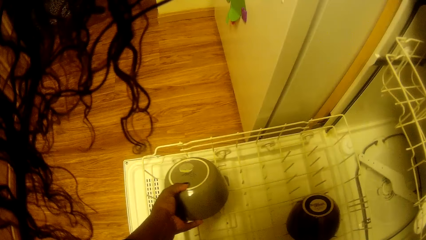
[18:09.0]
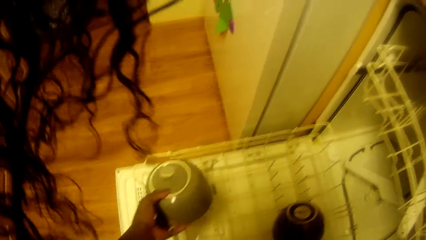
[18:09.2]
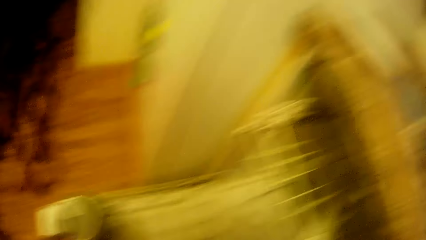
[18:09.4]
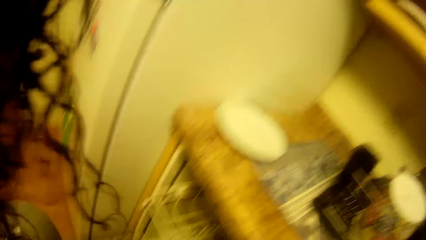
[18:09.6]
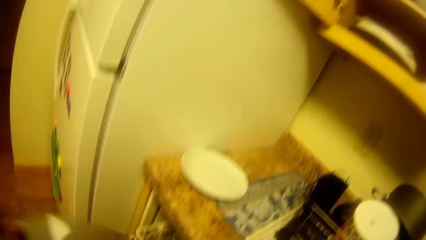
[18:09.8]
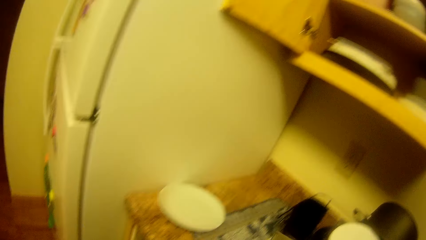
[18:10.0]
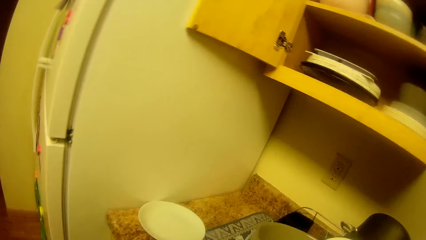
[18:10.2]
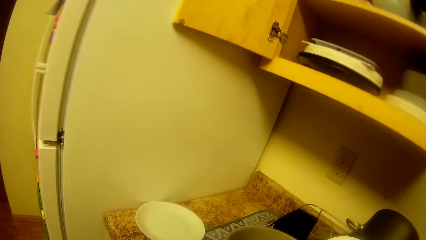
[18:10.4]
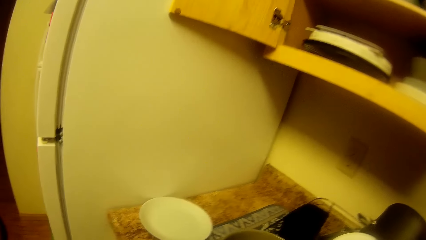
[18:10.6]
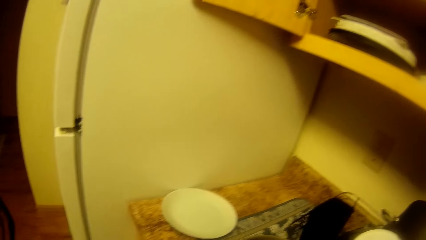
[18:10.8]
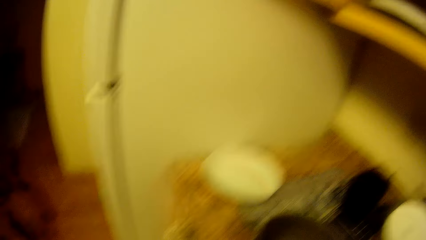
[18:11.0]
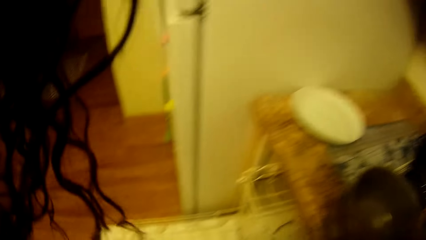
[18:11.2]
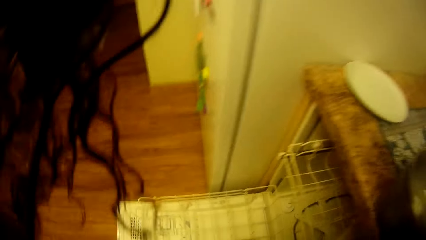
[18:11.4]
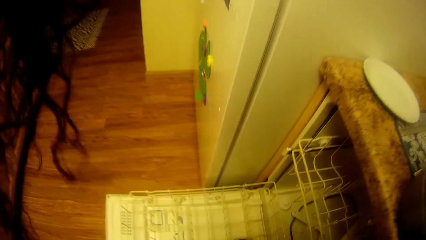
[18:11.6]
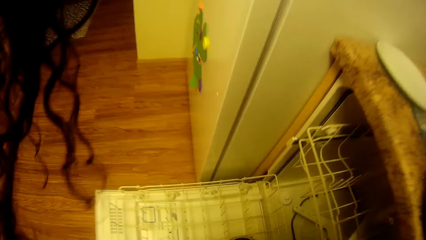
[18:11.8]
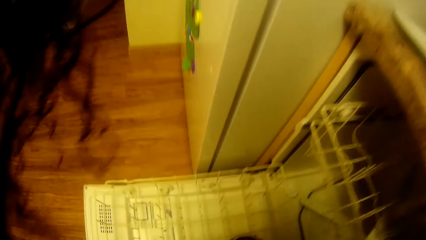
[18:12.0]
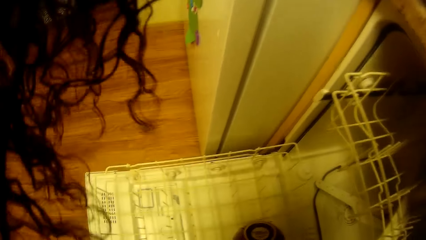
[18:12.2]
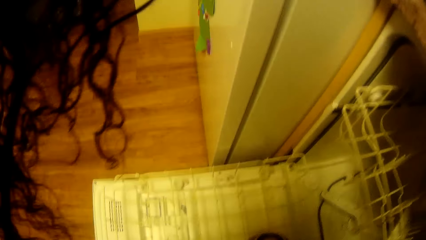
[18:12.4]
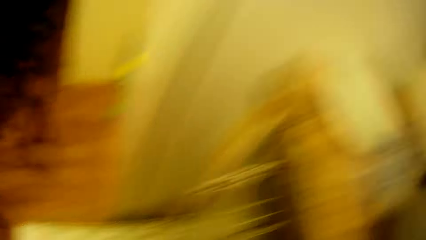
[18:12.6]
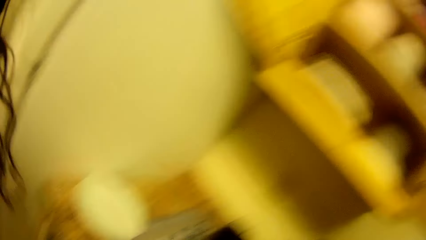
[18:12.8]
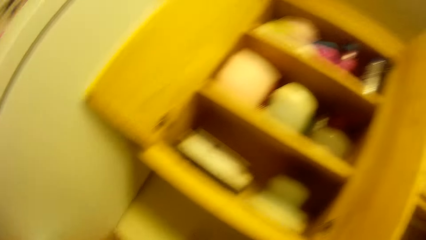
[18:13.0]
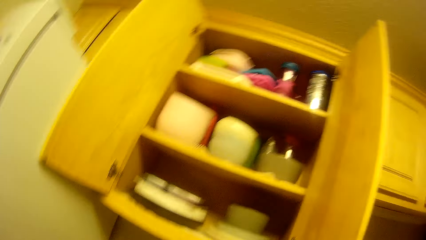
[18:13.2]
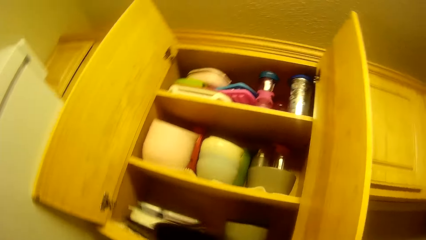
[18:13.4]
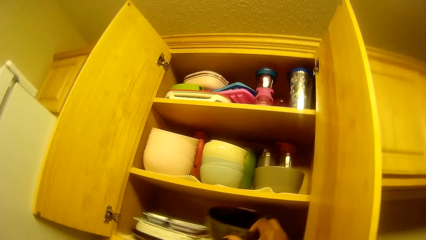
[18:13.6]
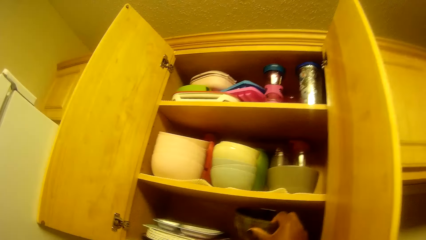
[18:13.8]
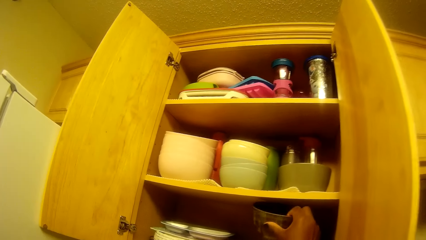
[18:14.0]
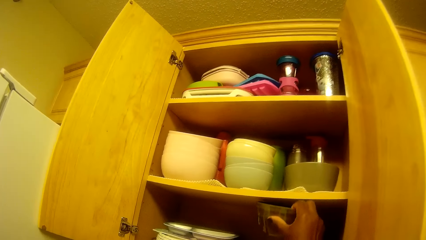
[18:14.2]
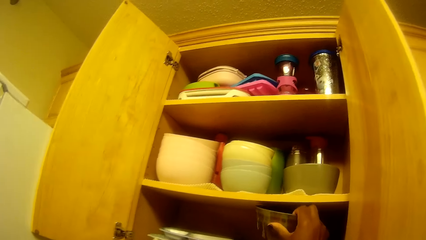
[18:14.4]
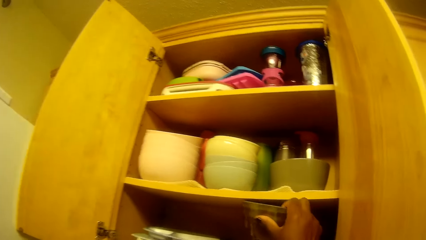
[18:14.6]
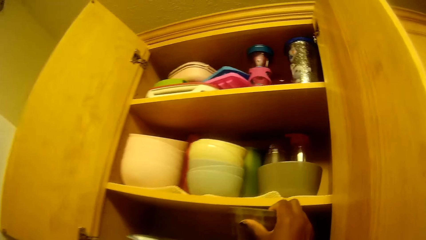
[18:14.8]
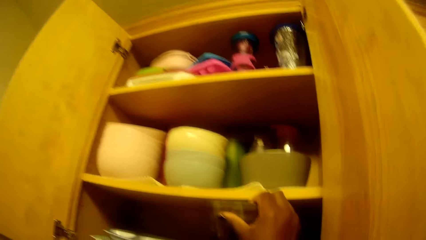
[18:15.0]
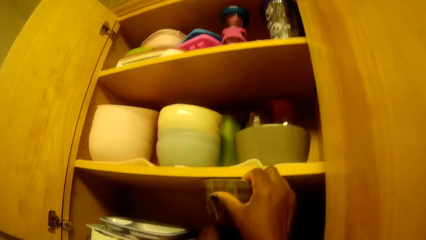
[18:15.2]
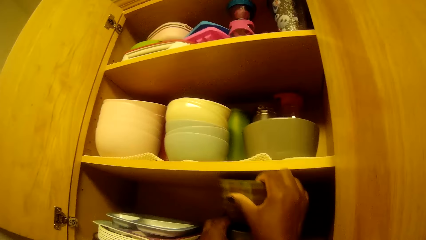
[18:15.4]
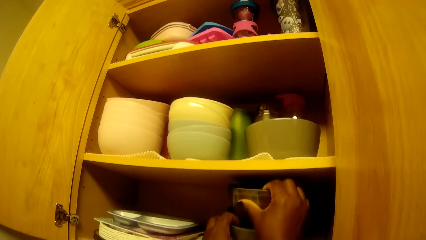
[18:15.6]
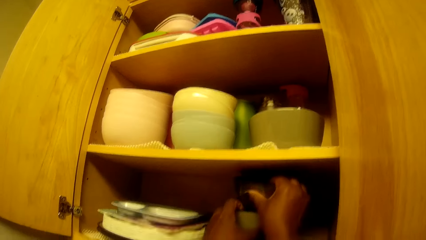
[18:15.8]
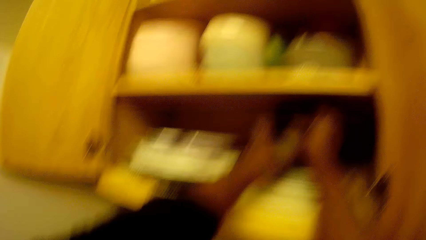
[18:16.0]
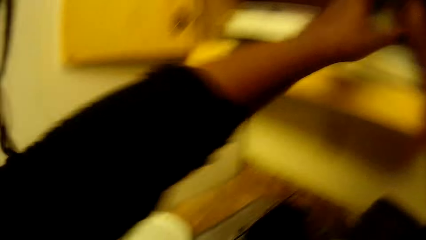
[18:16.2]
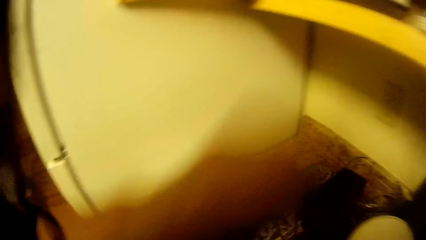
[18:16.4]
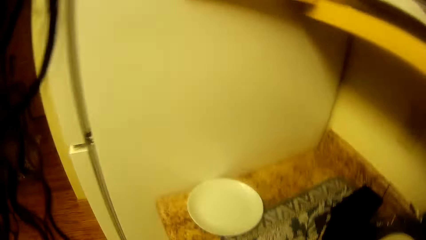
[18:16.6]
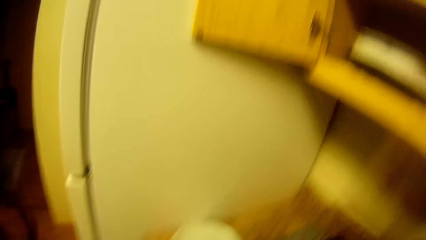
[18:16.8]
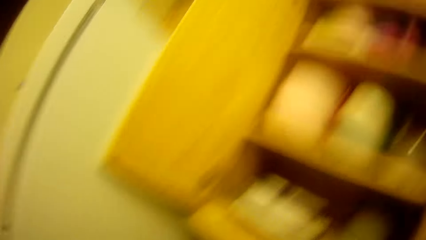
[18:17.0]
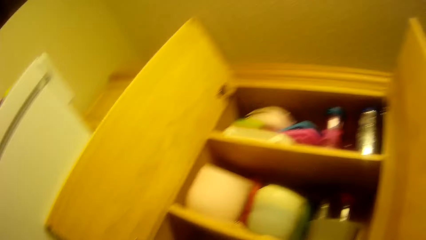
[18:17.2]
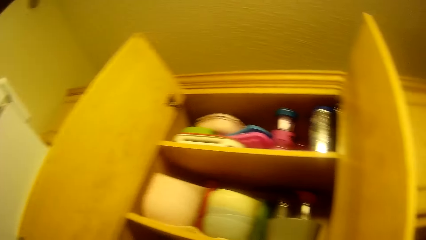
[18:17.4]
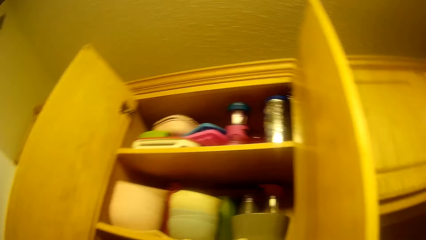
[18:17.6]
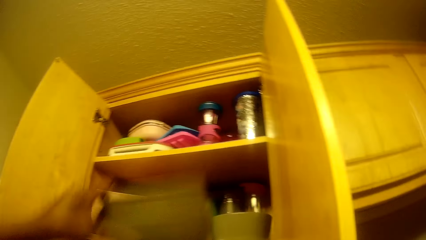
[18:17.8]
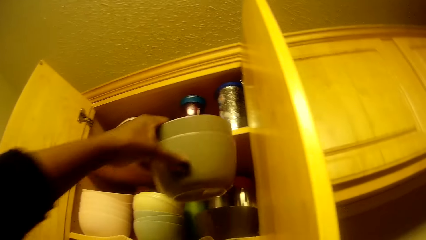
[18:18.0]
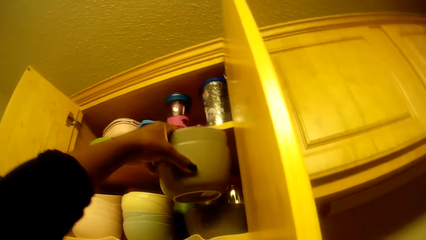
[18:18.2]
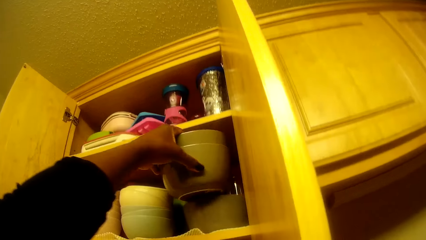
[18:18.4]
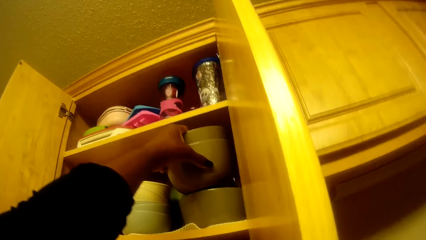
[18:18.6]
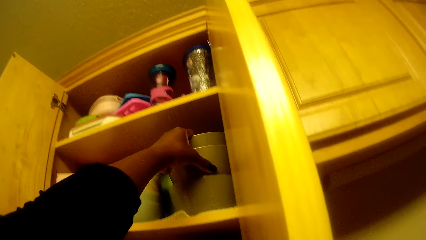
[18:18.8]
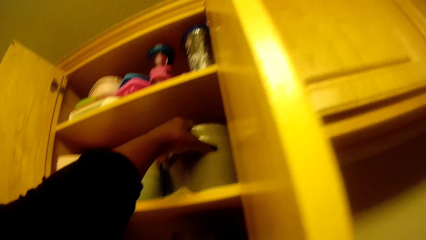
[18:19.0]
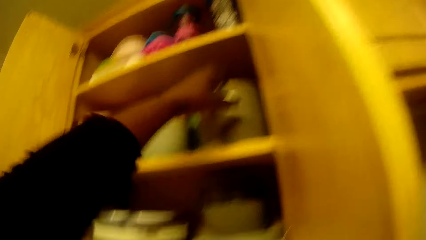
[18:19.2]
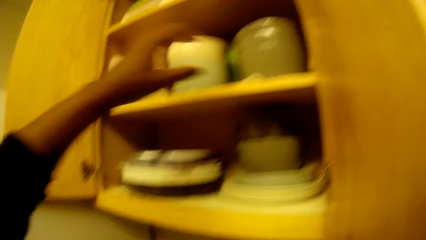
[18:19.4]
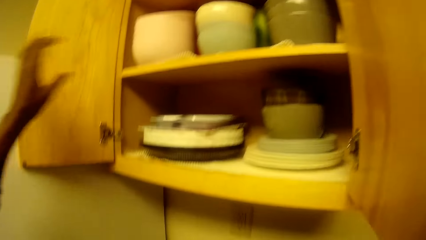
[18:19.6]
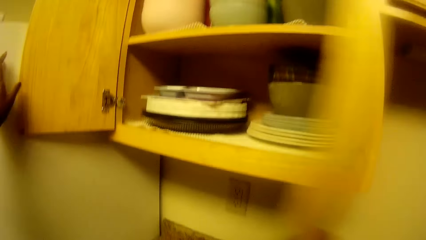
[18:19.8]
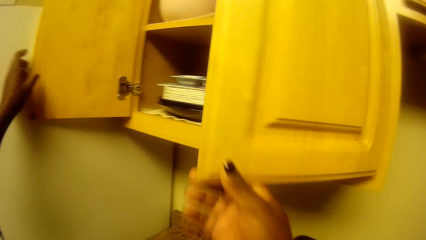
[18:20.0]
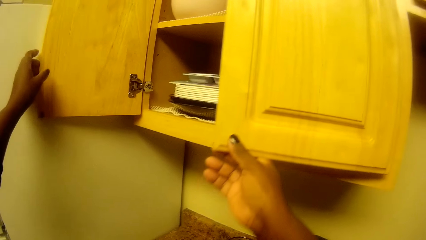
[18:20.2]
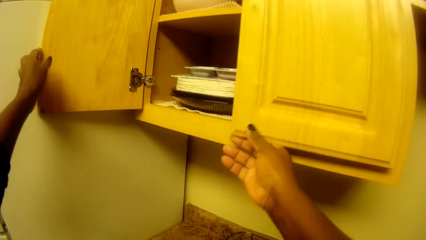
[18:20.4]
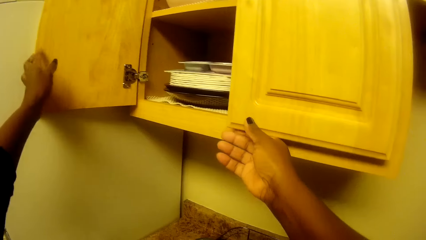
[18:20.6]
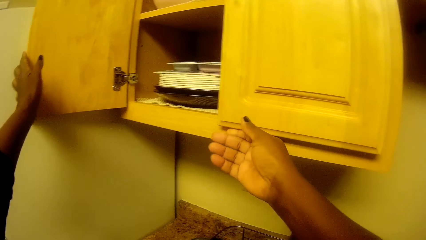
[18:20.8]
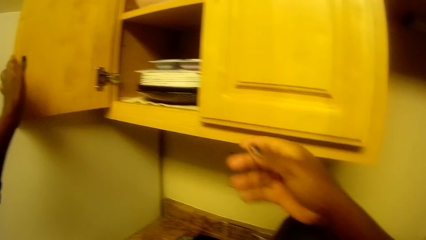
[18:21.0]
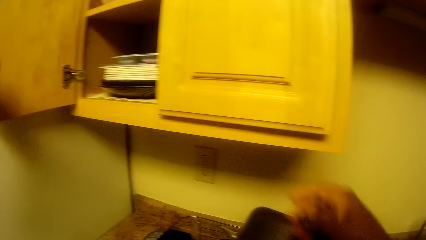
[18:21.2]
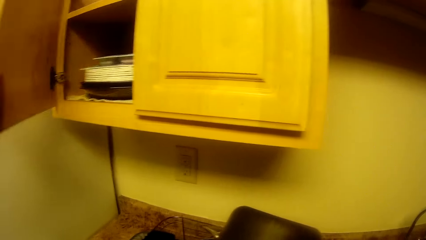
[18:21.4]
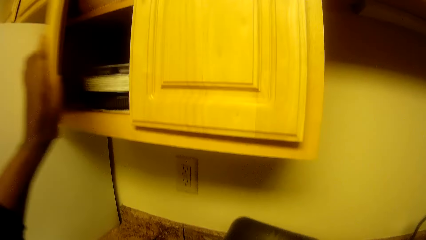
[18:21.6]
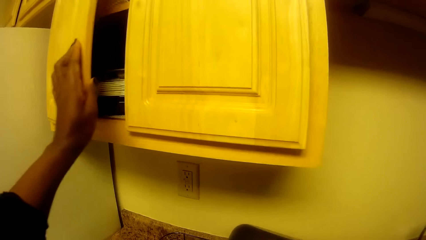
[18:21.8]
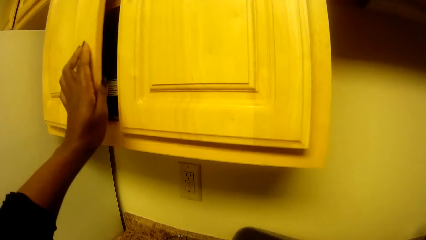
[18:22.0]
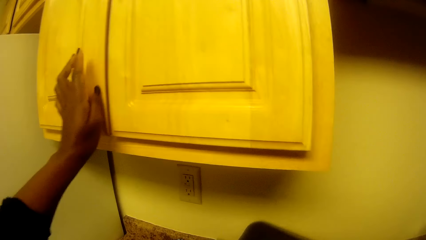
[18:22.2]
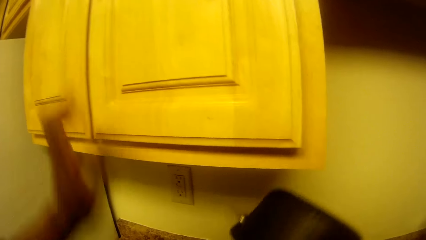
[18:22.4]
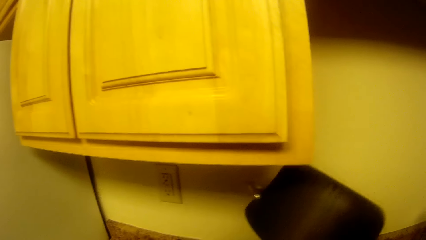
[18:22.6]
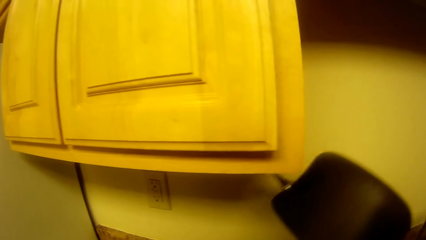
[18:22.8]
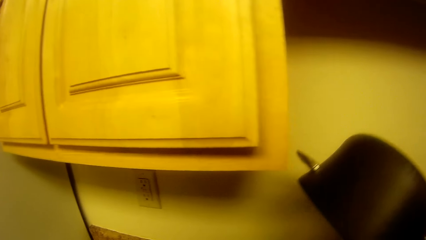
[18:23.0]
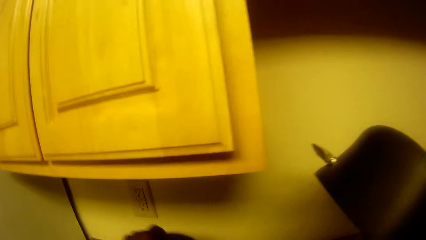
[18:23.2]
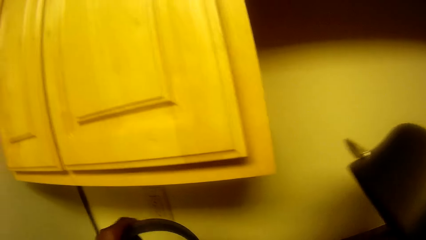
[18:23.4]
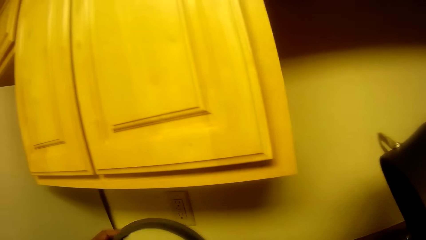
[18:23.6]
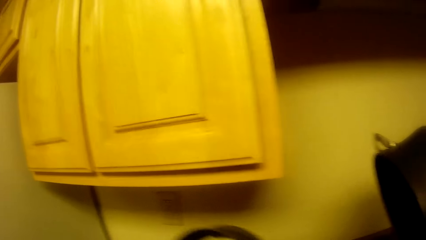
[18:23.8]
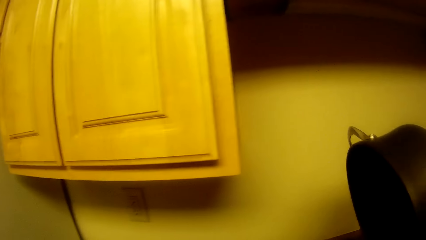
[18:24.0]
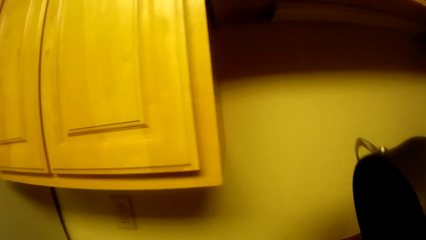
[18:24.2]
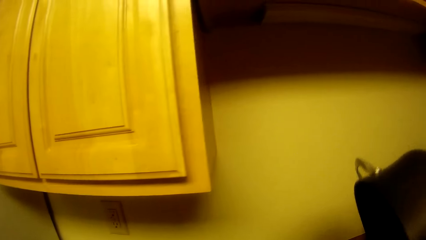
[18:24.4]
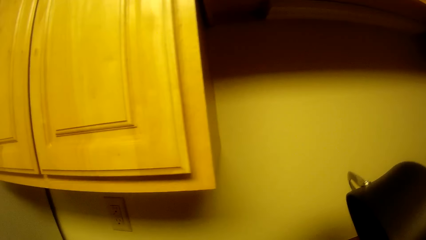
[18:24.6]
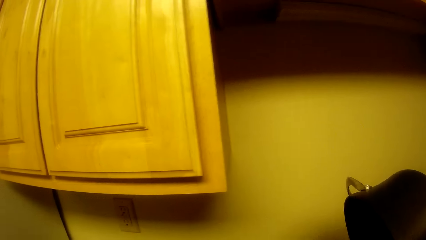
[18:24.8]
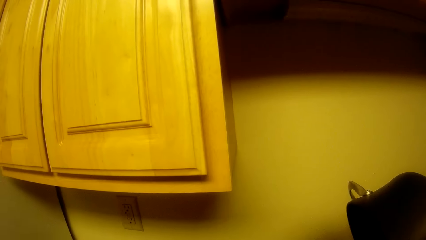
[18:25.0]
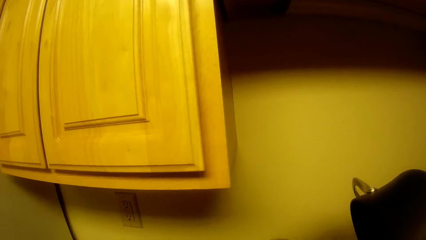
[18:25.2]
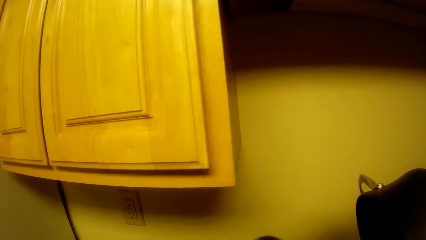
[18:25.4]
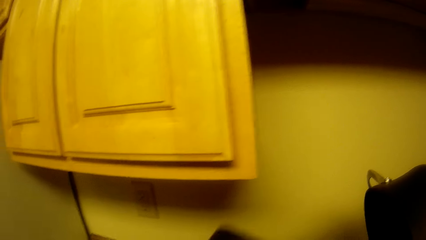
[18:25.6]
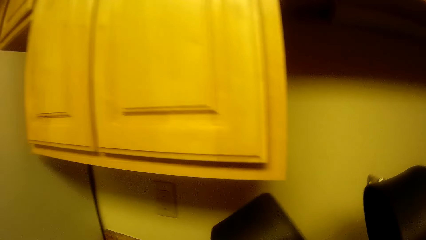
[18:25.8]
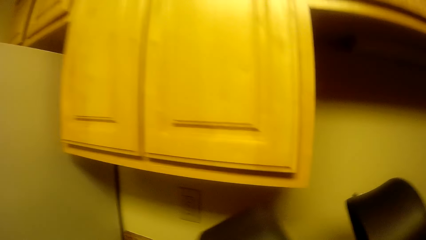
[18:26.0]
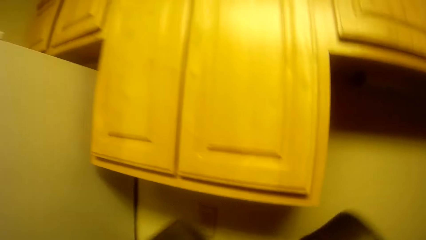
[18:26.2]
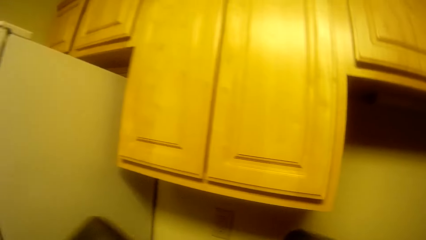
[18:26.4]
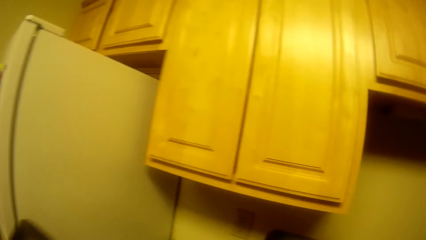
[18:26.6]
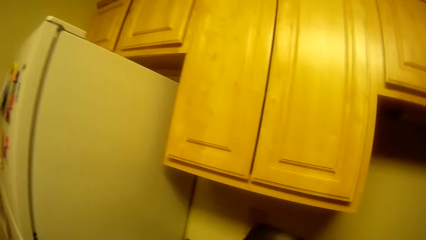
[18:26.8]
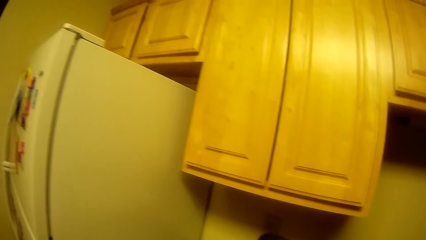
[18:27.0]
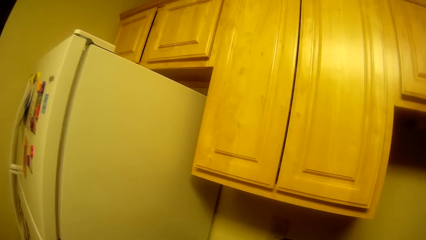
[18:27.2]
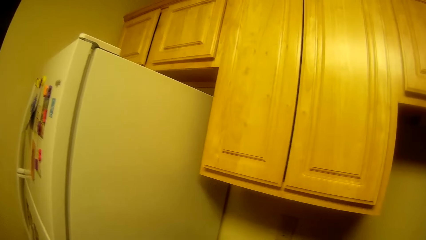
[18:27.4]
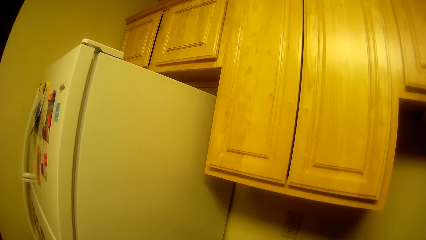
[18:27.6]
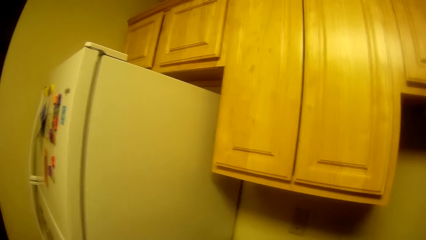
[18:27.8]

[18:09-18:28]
The camera wearer puts the ceramic bowl in a rack with her right hand. She looks around. She puts a ceramic bowl into a wall cupboard with her right hand. She looks at the kitchen counter. She looks at the top kitchen cabinet. She puts two dishes into the top kitchen cabinet with her left hand. She closes the kitchen cabinet with her hands. She lifts up a pot with her right hand. She lifts up a pot cover with her left hand. She drops the pot cover with her left hand. She lifts up a pot with her left hand. She drops the pot with her right hand. She lifts the pot cover with the left hand. She looks at the refrigerator.
